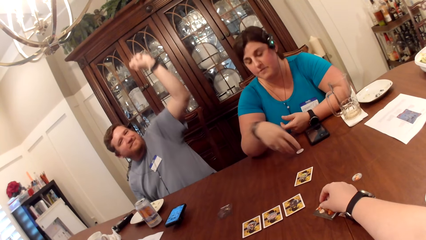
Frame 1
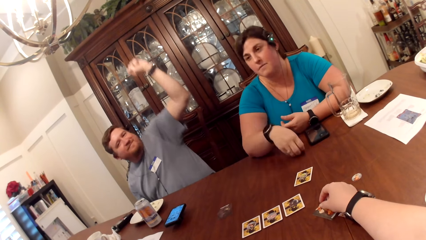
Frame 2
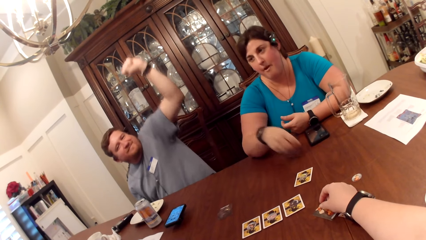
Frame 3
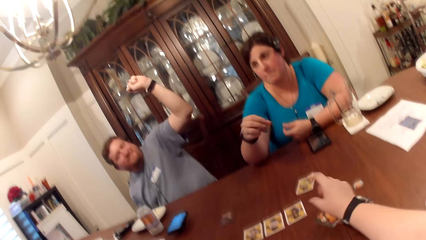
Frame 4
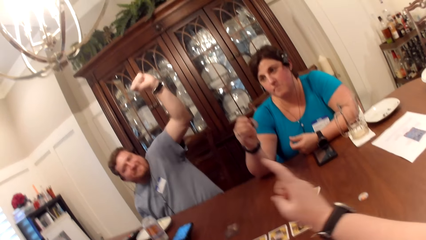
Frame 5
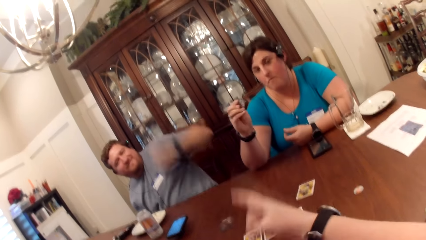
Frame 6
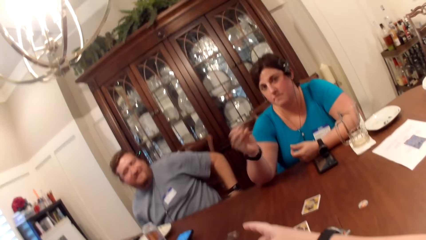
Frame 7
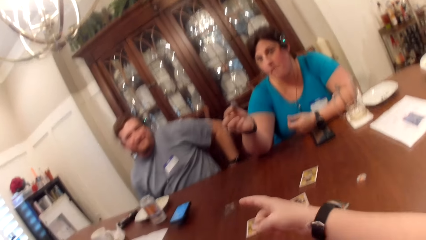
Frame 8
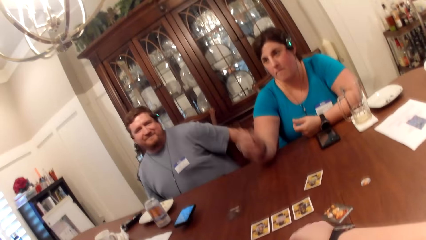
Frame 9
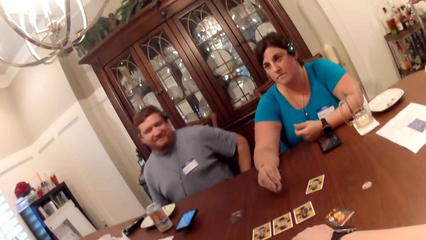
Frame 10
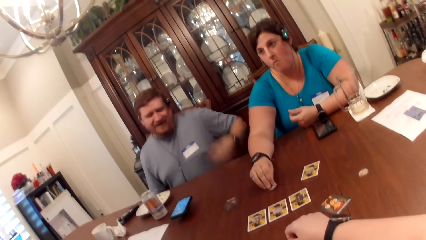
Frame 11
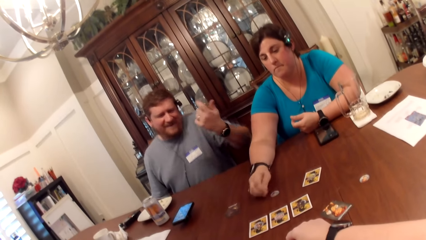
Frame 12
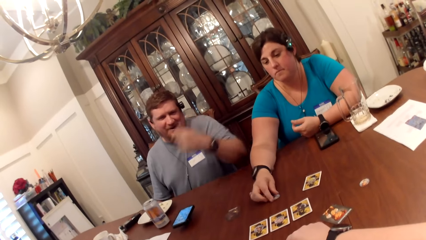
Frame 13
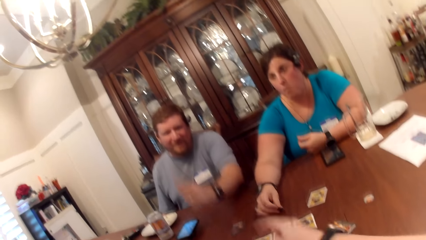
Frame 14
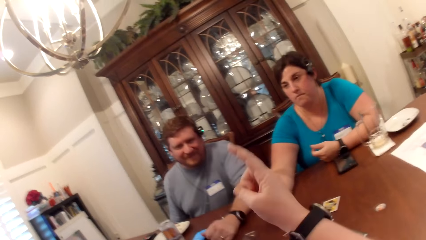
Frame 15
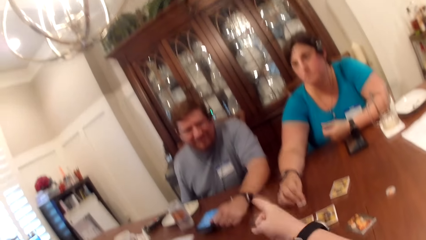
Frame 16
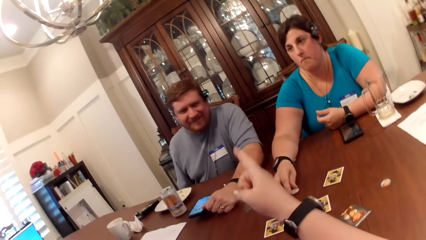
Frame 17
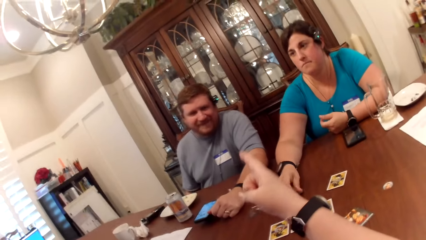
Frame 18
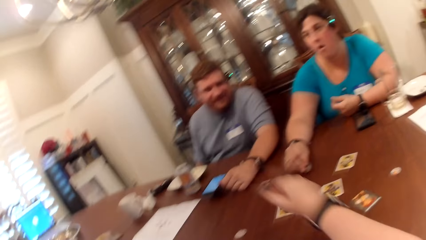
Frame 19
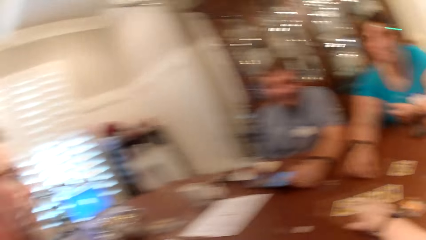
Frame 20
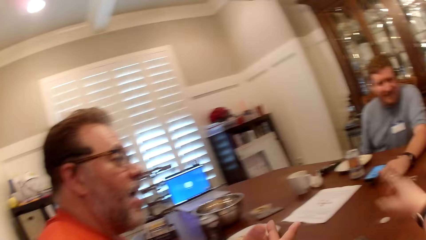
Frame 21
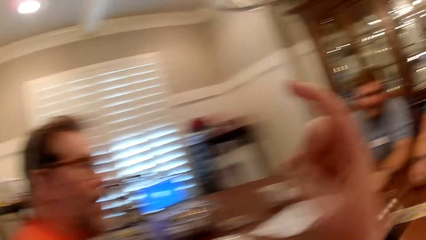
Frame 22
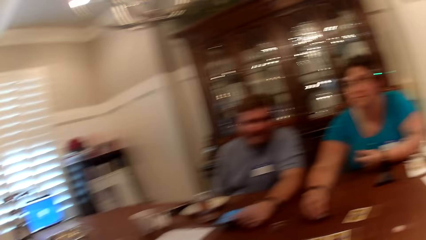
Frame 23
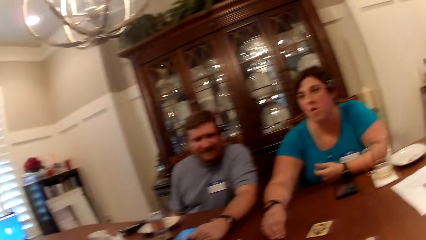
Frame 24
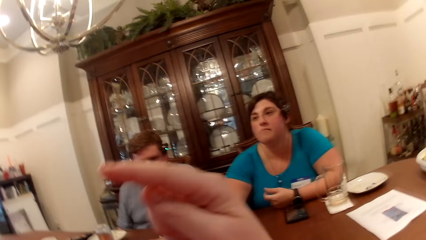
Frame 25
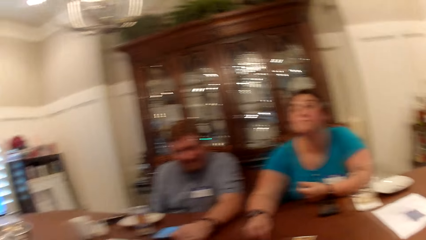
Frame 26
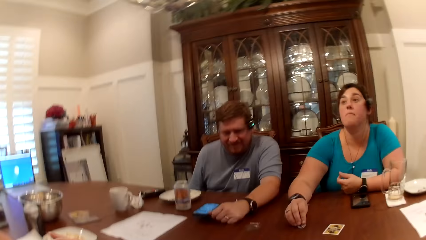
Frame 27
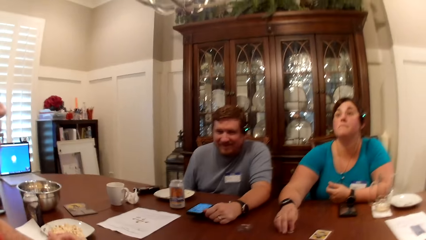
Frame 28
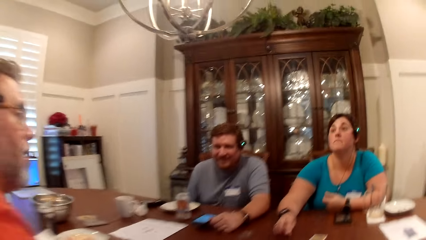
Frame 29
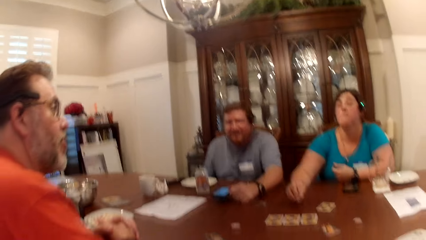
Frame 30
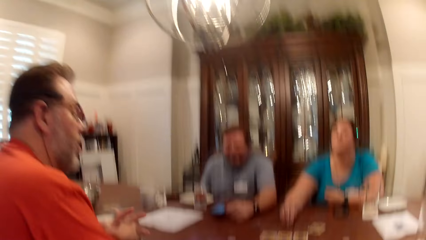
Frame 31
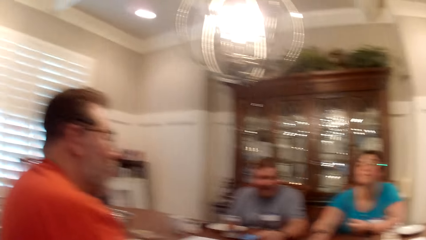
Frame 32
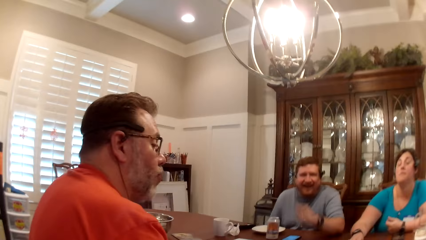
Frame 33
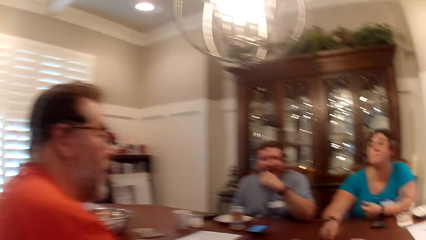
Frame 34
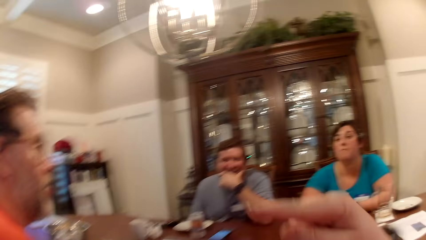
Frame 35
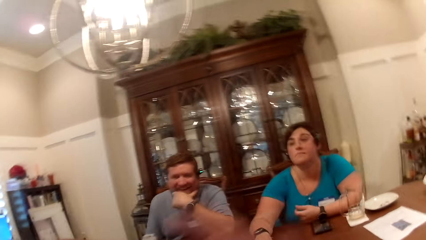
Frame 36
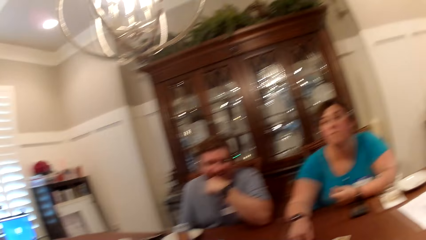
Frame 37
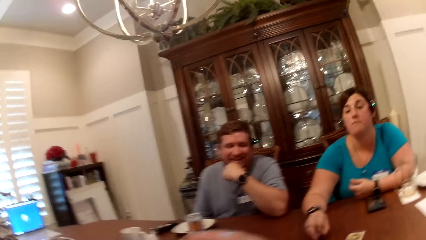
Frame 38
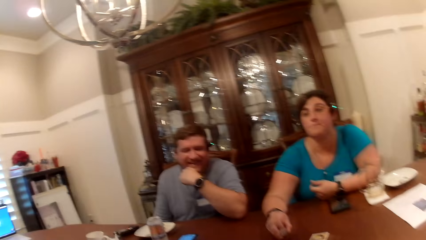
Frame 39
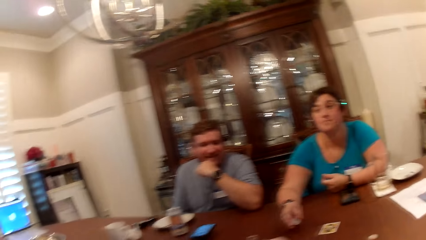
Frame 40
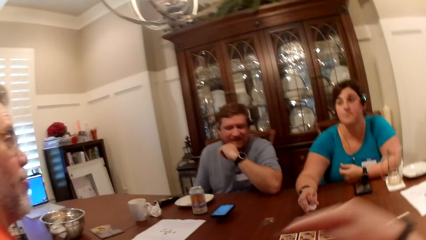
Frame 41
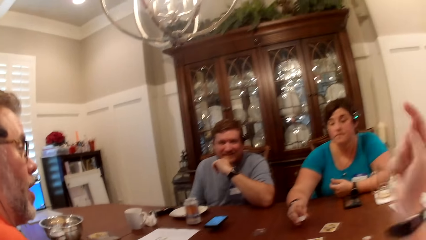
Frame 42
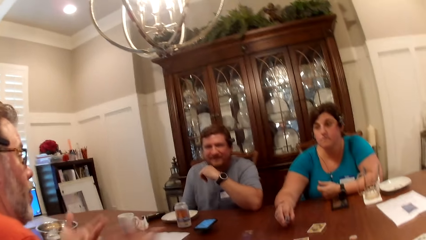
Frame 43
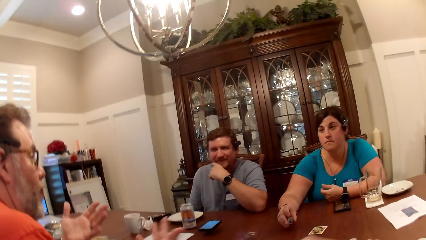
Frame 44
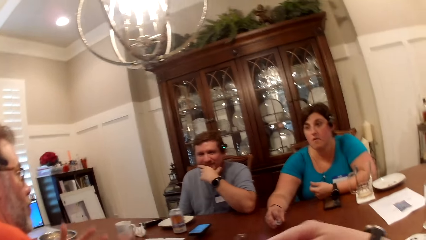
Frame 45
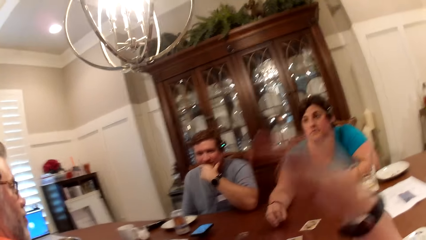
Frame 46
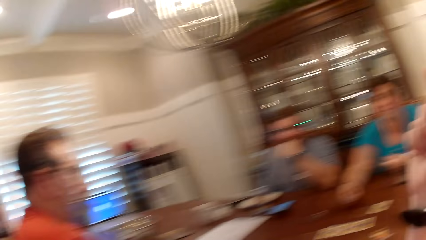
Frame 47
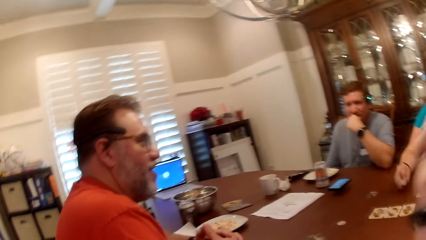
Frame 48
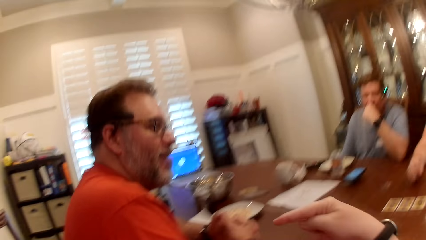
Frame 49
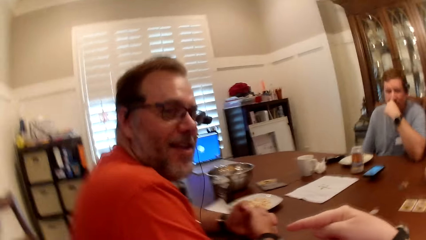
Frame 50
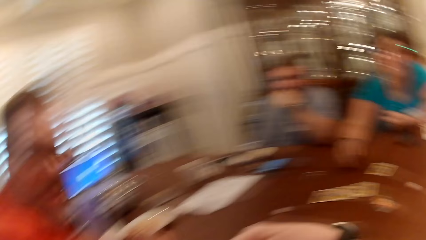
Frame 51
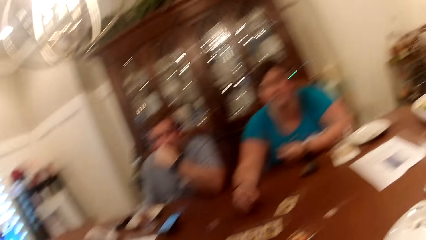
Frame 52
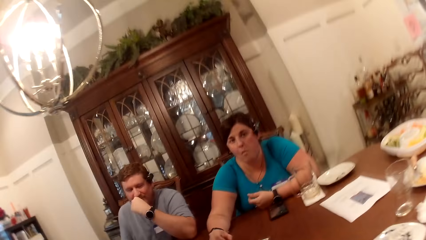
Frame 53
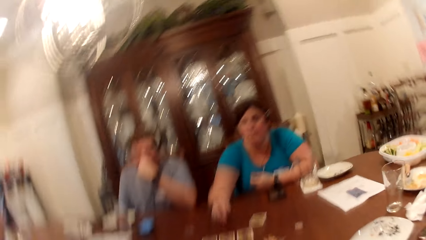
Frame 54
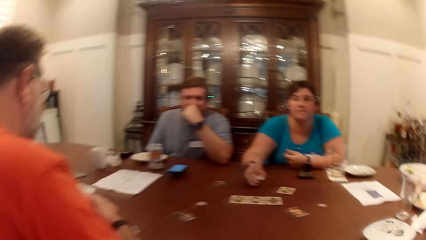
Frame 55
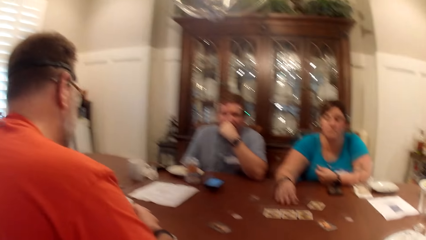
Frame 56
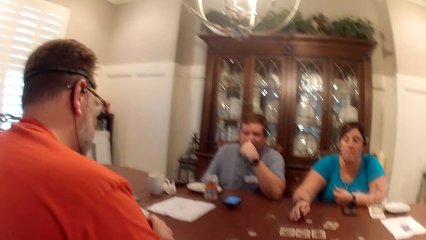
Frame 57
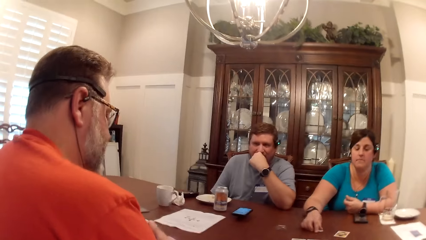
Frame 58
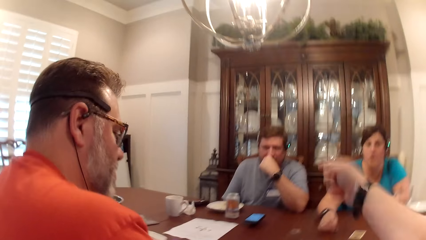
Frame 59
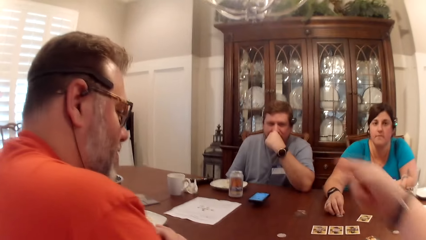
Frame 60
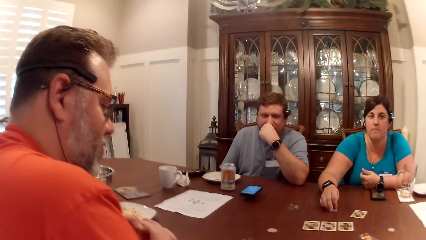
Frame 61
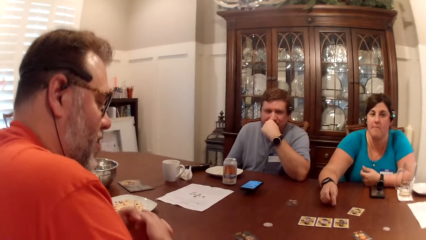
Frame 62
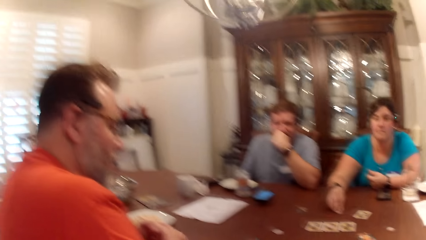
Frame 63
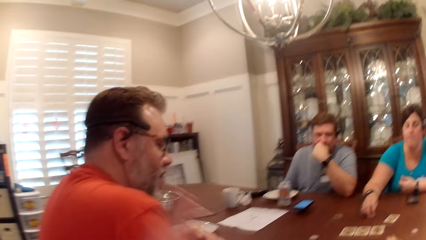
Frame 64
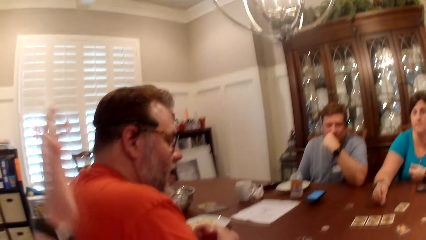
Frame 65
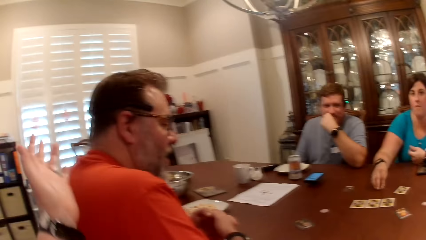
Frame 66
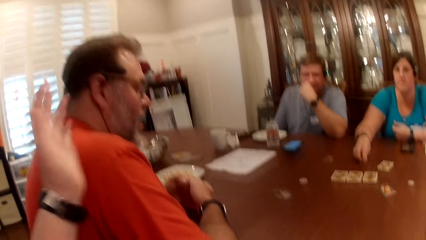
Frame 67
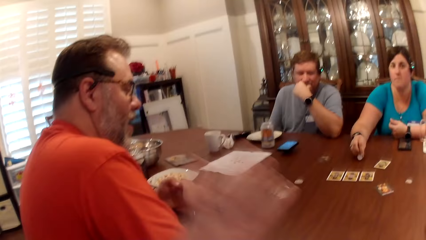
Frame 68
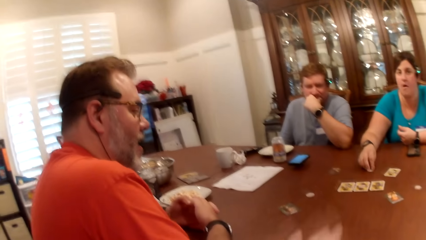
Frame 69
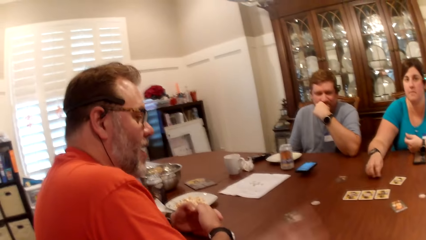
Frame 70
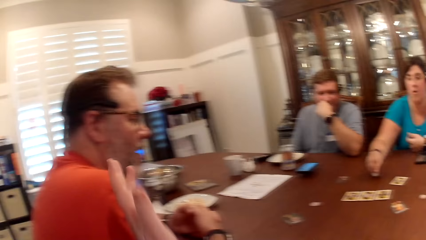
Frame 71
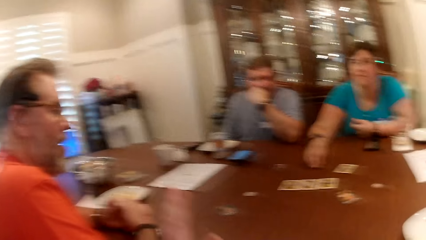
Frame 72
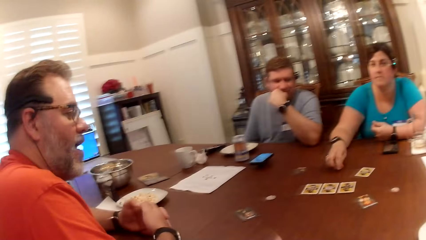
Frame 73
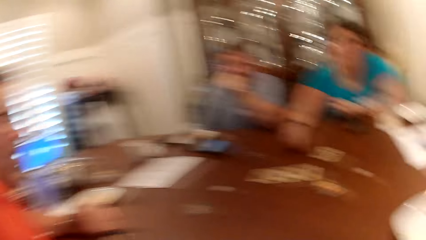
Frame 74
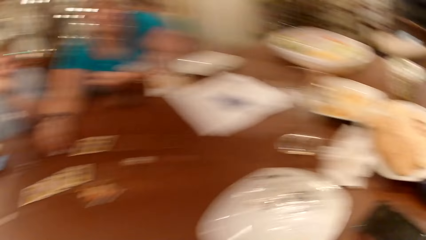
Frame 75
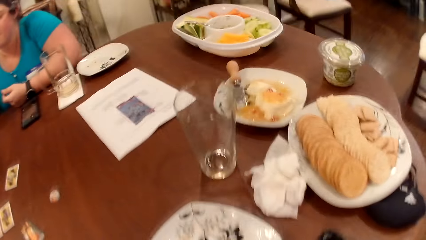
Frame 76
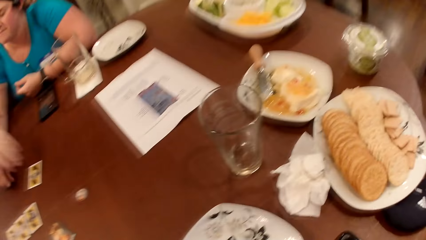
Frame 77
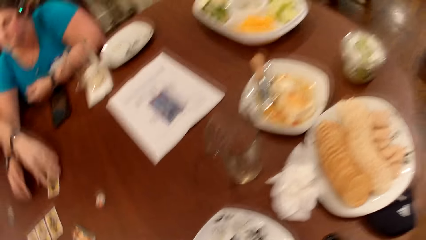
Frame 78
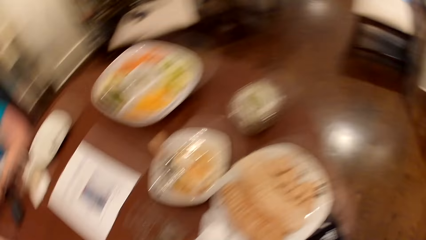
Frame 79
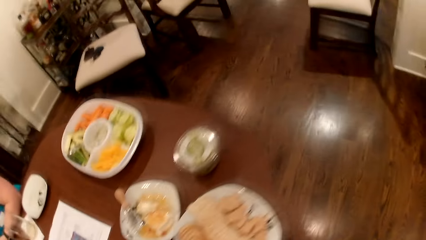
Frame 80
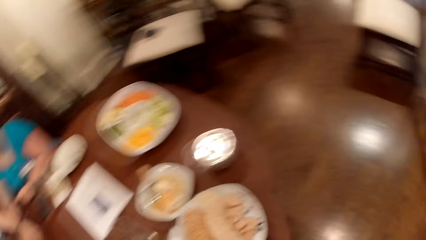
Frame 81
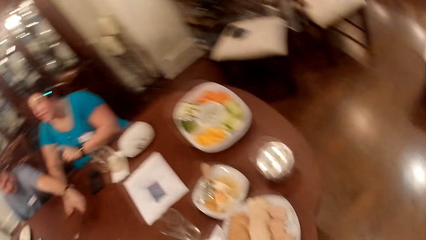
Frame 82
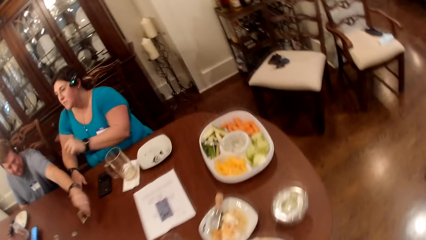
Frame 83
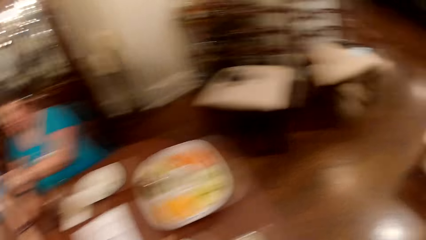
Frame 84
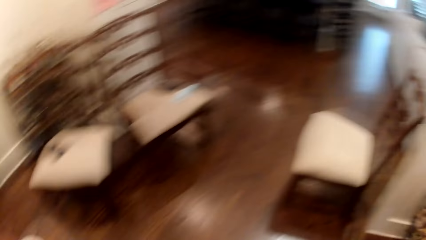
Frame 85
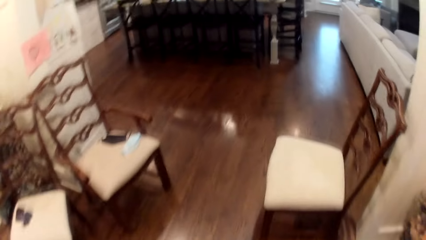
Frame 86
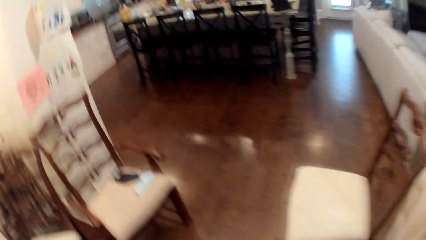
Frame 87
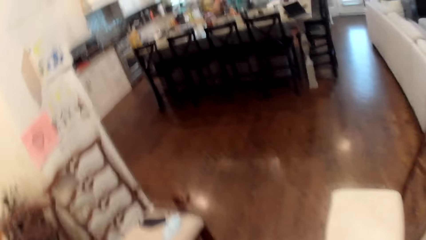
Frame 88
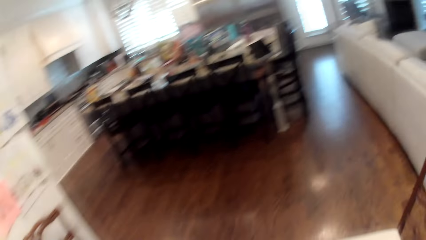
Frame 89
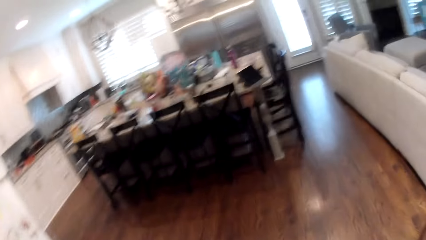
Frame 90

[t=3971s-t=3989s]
The woman picks up a chip from the table with her right hand. She places the chip in her right hand on the table. She places it on the table again. She rolls the chip in her right hand on the table. The camera wearer converses with a man, another man and a woman. The man picks up a card from the table with his left hand.
